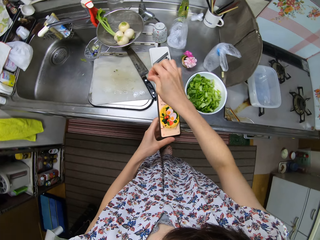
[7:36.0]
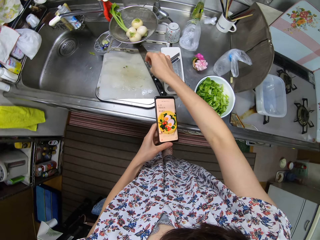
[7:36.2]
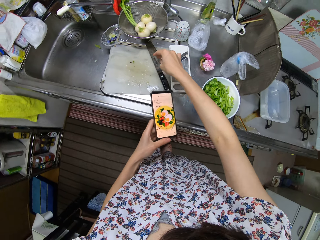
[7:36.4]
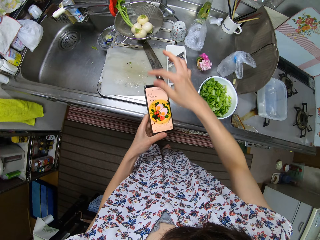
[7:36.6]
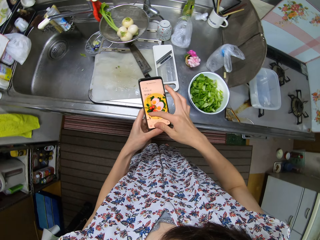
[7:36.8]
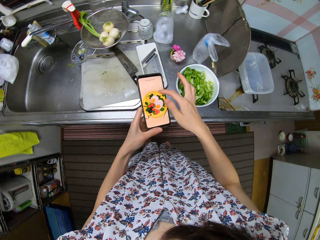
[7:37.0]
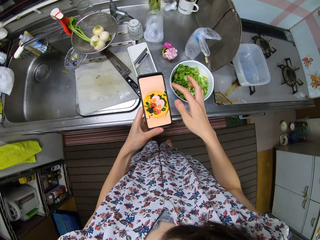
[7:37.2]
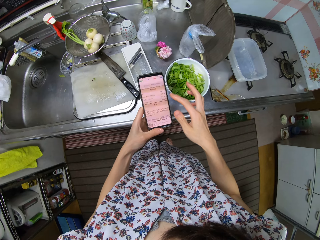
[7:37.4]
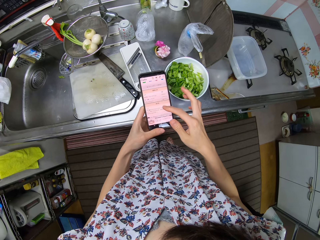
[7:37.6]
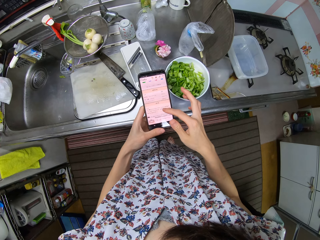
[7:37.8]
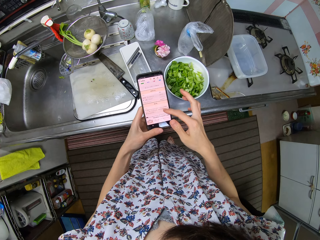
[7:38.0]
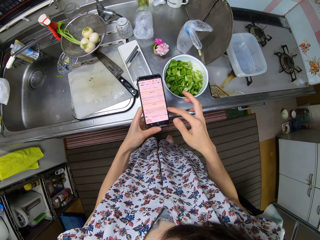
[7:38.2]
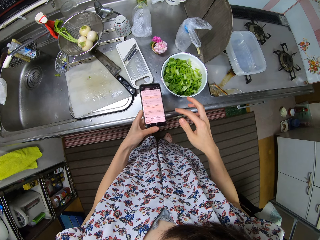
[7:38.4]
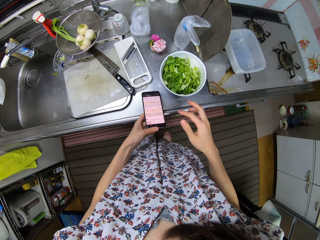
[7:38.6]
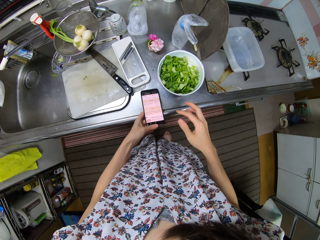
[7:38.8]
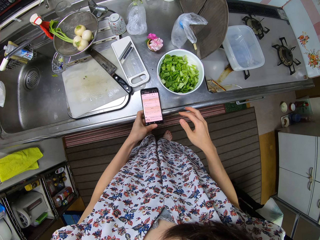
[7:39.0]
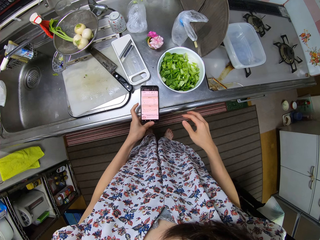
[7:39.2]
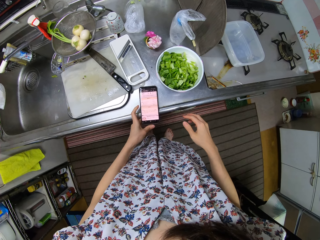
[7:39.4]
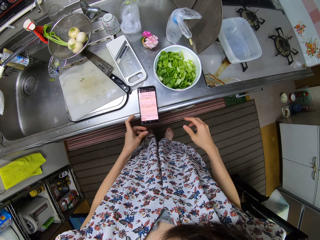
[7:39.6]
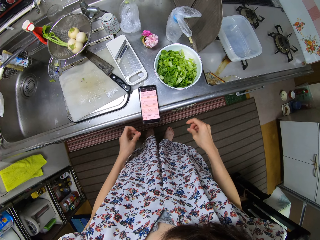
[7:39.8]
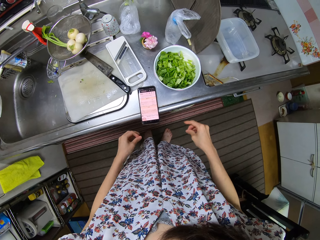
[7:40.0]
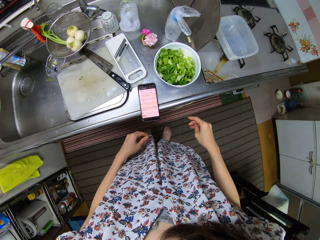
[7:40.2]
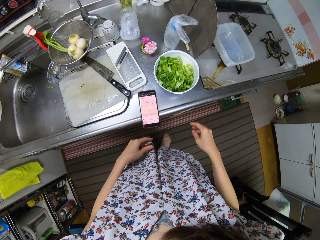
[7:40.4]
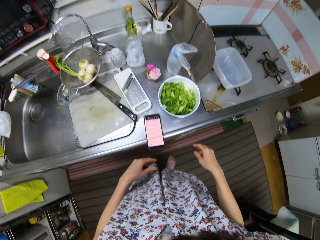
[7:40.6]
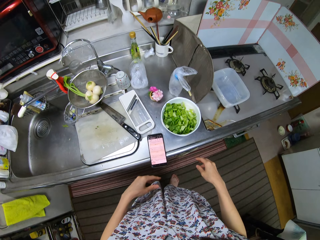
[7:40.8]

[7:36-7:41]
The camera wearer removes dirt from the screen of the phone. They check her phone for a recipe. They drop the phone on the slab.

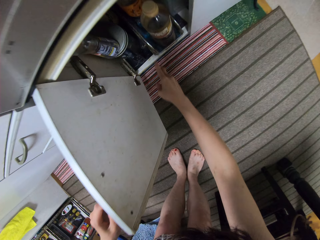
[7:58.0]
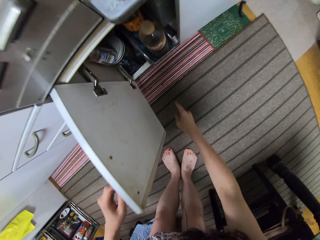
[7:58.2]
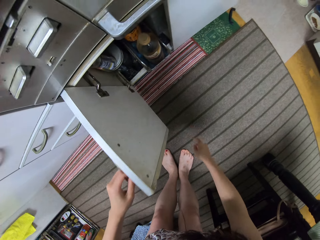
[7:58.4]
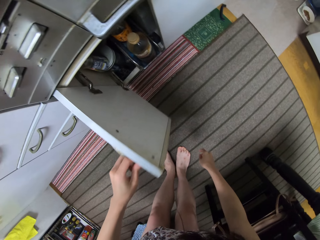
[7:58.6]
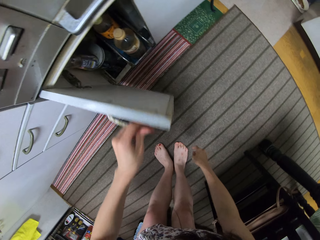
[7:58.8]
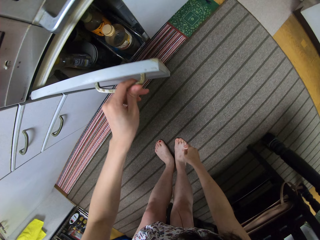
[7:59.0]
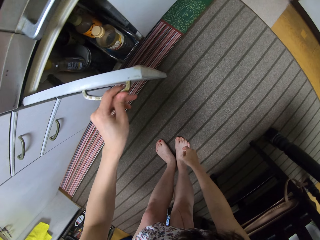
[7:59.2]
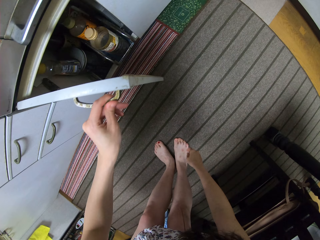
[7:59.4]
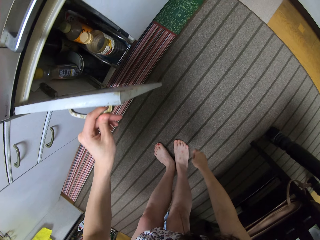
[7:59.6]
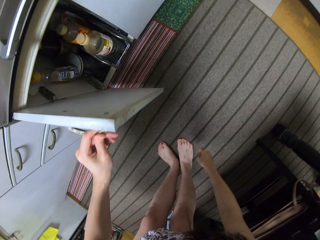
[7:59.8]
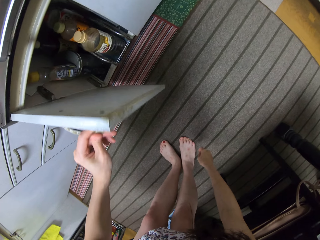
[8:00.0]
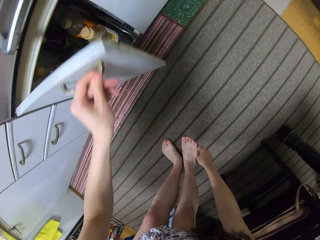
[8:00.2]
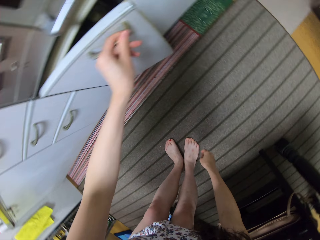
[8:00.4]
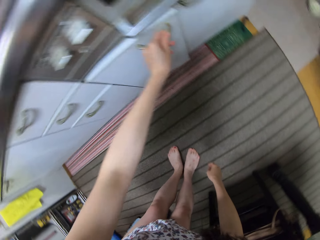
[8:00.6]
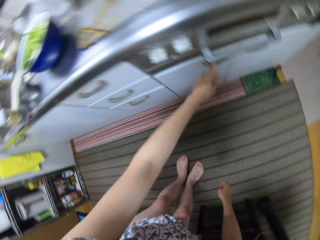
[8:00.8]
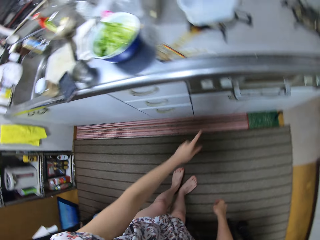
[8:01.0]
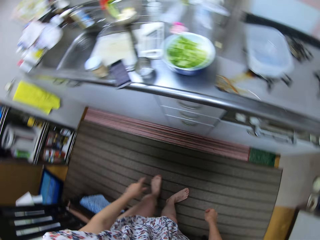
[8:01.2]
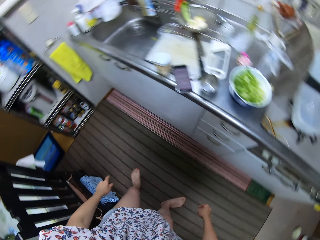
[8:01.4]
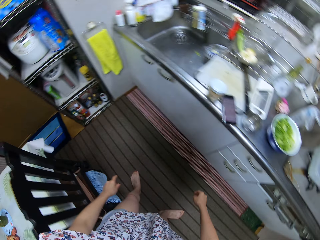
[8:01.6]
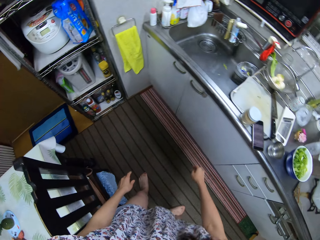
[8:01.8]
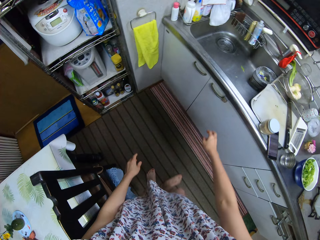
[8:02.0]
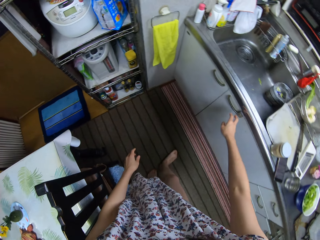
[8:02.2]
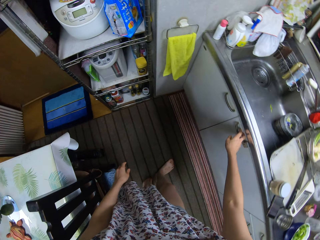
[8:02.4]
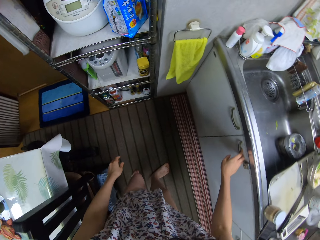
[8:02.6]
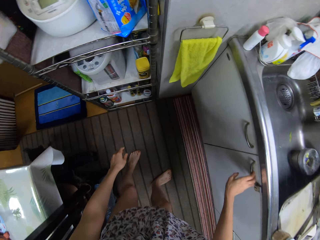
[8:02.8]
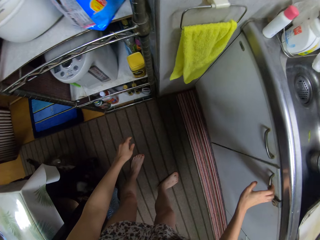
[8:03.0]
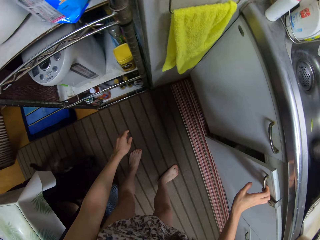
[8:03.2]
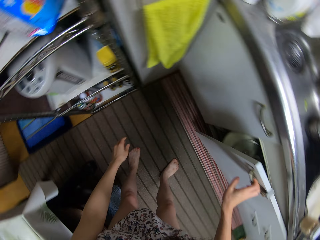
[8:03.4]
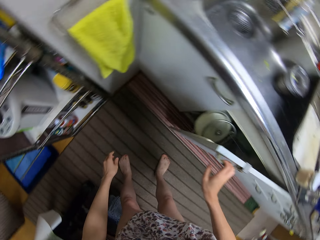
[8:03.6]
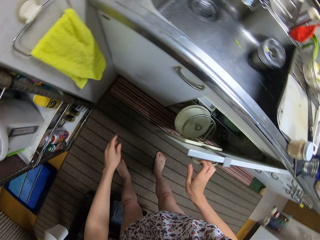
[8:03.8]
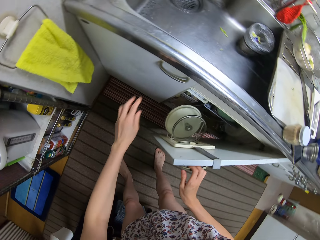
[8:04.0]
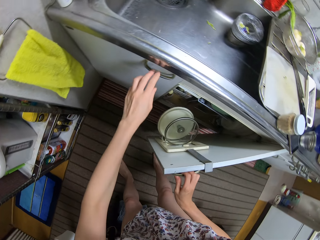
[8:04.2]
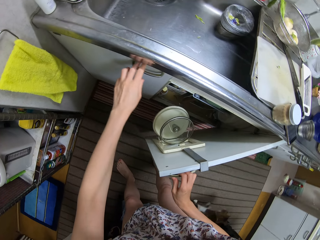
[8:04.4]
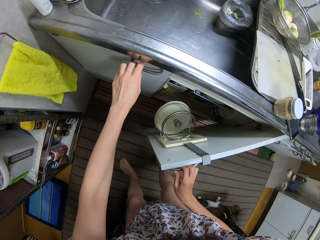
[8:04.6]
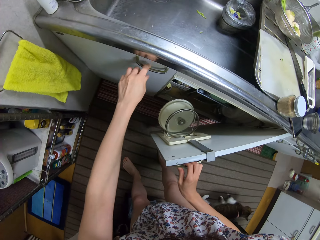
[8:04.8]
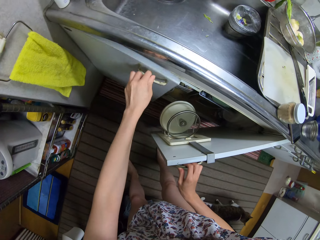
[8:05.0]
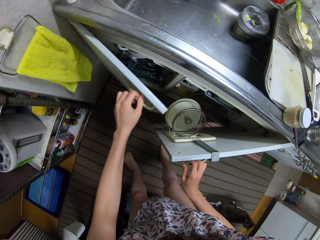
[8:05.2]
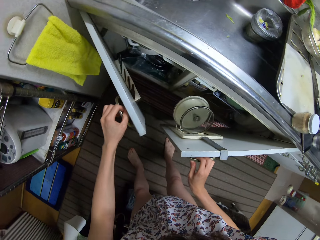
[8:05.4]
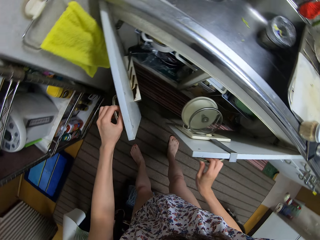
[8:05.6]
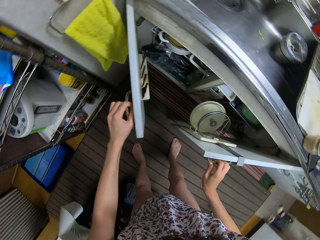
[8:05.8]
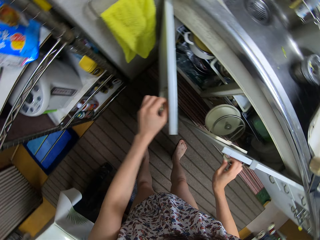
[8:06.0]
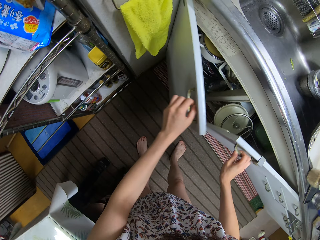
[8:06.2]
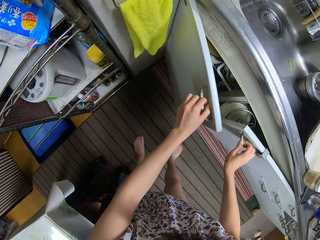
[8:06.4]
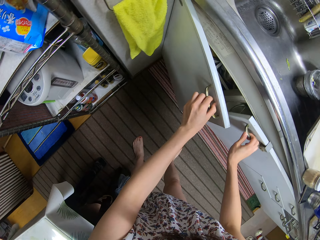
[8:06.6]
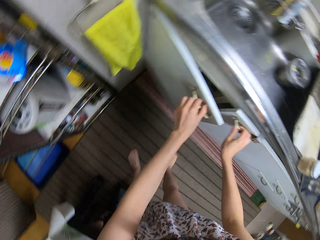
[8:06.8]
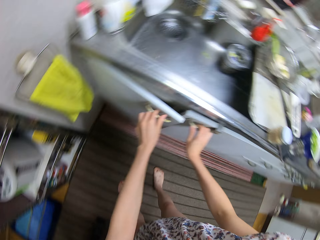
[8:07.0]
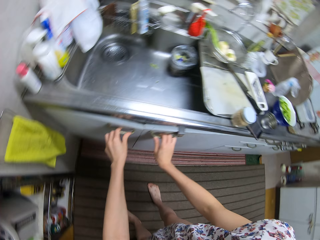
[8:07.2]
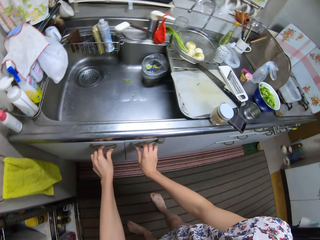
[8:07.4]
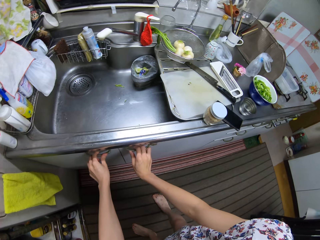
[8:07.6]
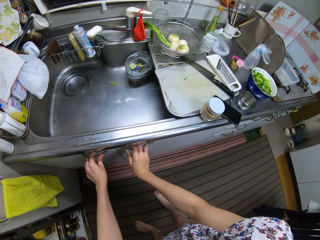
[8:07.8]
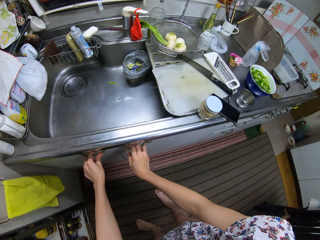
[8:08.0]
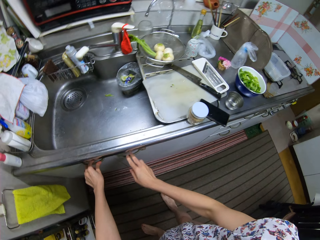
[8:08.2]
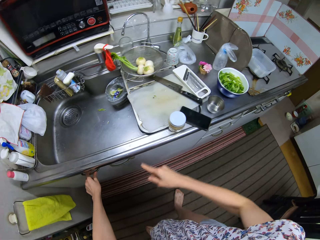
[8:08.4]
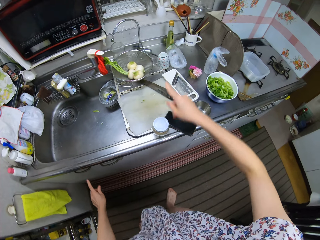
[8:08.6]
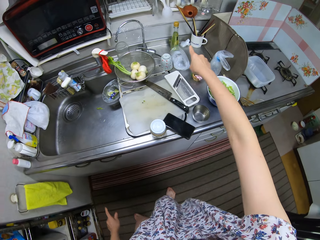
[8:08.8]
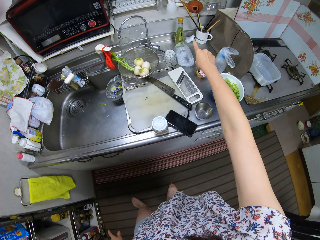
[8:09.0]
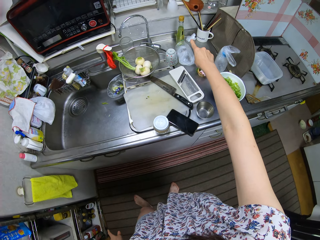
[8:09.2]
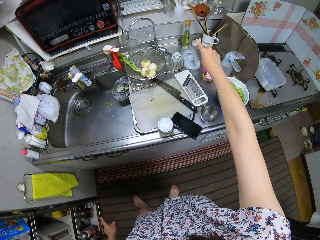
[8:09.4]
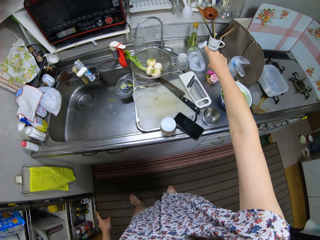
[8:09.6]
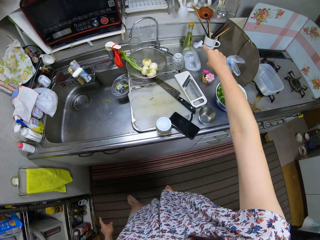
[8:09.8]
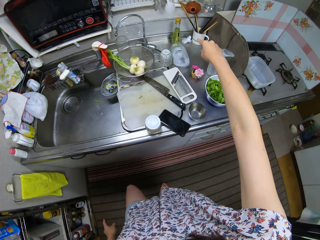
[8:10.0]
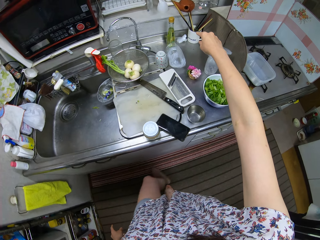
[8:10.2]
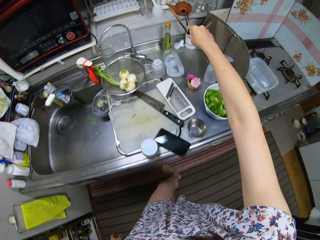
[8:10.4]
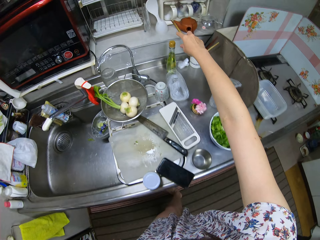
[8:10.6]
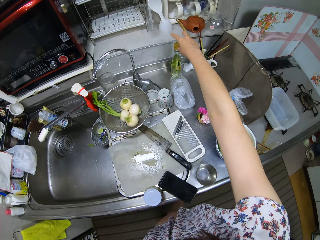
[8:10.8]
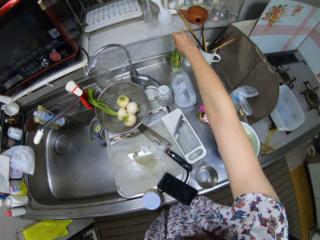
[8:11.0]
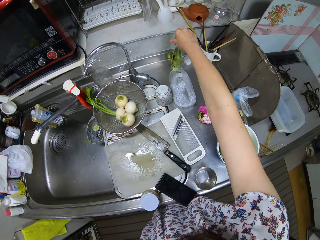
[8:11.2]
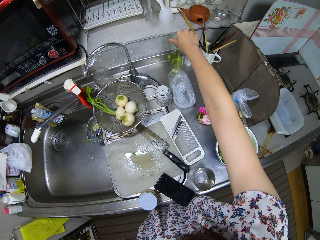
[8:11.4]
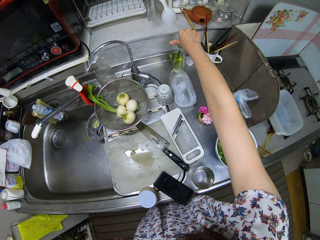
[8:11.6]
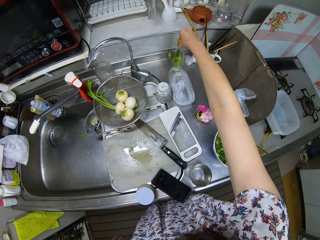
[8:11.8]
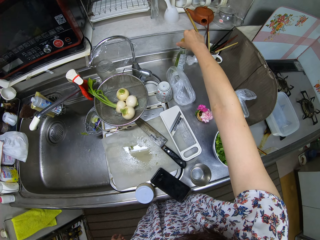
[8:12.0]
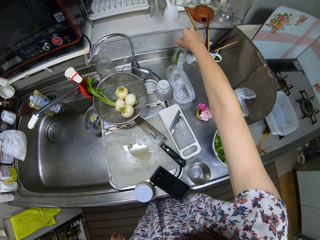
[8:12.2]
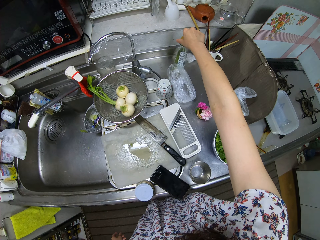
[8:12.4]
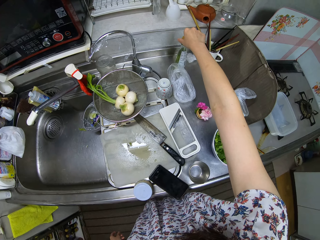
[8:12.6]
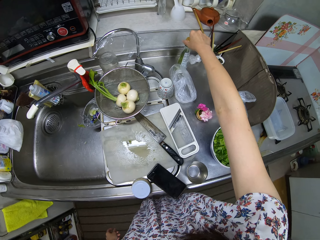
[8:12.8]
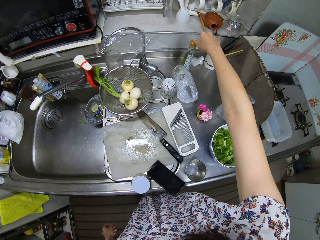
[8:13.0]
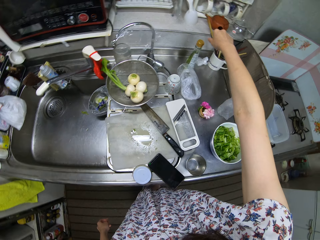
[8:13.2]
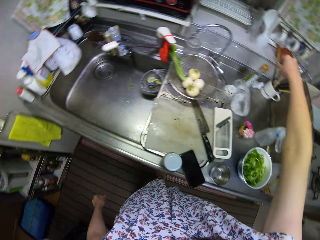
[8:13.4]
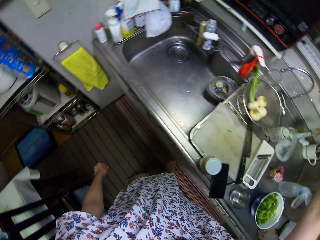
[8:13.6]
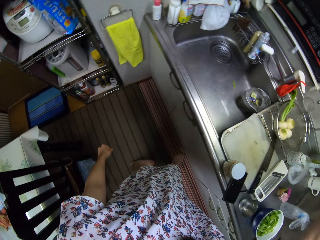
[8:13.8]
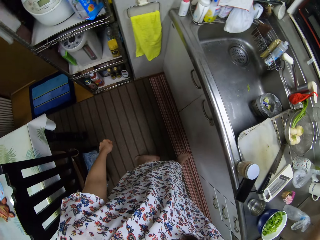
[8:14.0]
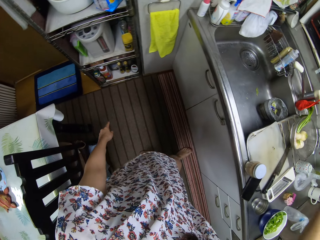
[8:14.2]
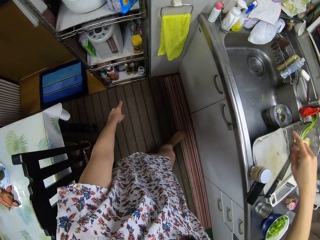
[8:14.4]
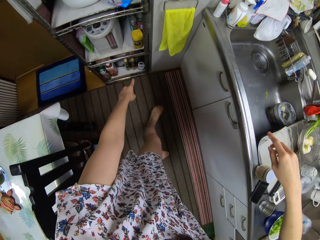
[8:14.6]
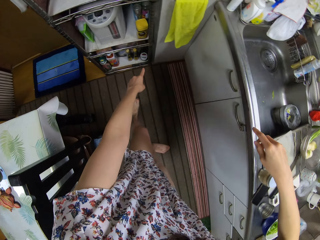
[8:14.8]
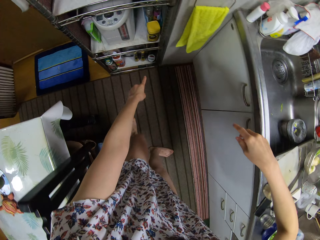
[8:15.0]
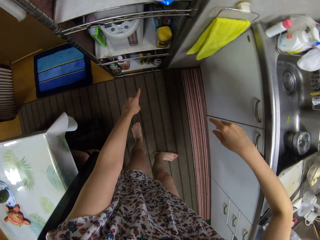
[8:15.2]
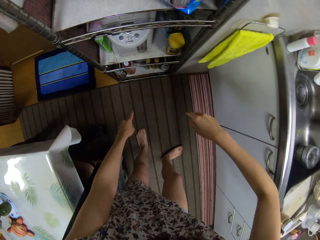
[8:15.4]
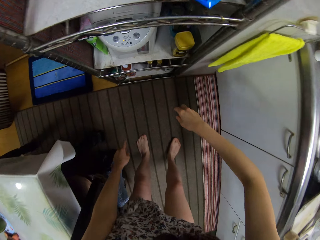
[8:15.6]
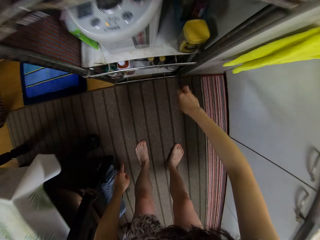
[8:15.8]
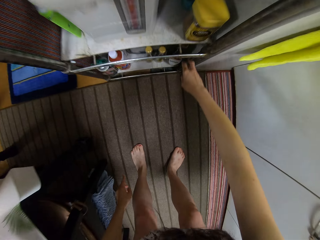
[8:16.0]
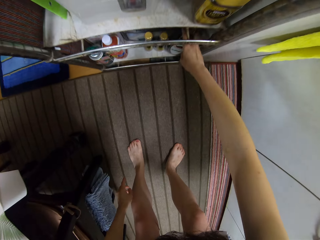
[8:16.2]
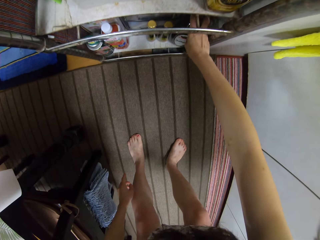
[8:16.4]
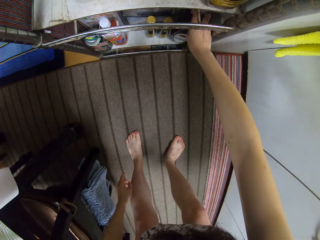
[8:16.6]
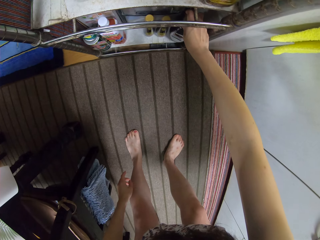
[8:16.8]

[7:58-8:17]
The camera wearer closes the cabinet door. They open a kitchen cabinet door. They check another cabinet. They open a kitchen cabinet door. They close the cabinet doors. They point at an olive oil container. They spin the olive oil container. They check a bottle on the table. They point at the bottle.
